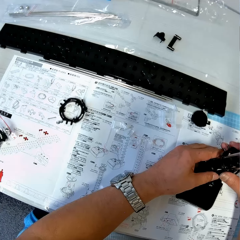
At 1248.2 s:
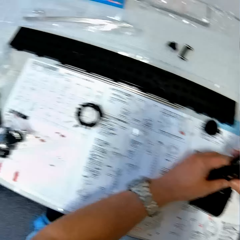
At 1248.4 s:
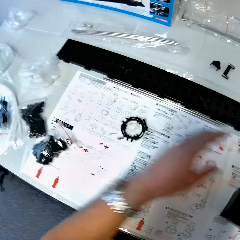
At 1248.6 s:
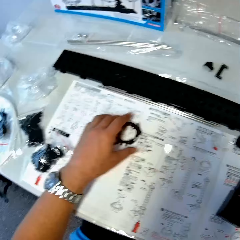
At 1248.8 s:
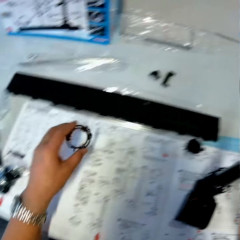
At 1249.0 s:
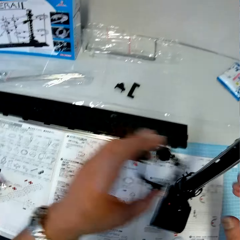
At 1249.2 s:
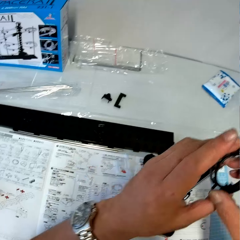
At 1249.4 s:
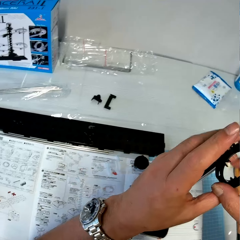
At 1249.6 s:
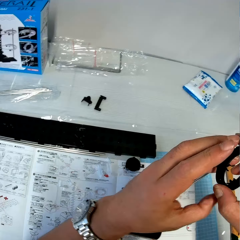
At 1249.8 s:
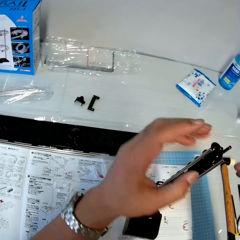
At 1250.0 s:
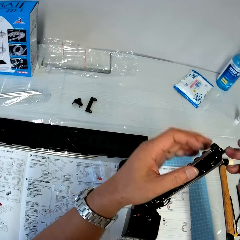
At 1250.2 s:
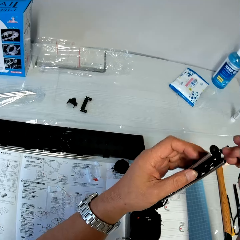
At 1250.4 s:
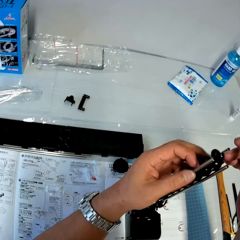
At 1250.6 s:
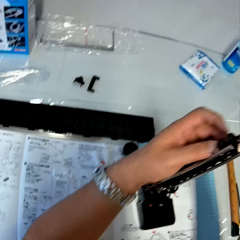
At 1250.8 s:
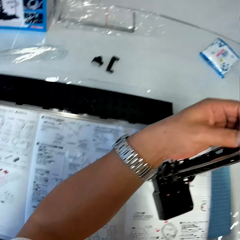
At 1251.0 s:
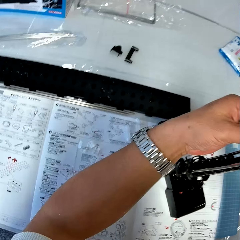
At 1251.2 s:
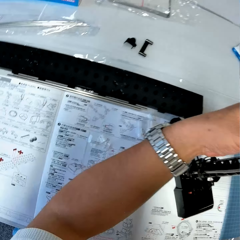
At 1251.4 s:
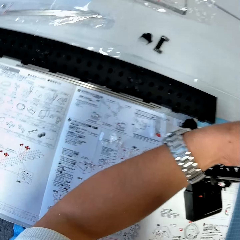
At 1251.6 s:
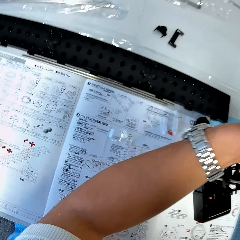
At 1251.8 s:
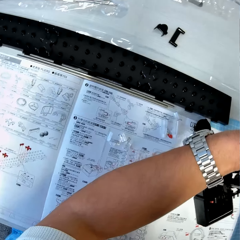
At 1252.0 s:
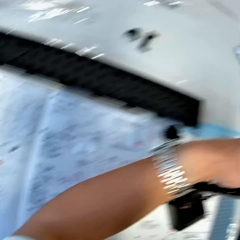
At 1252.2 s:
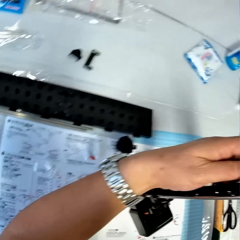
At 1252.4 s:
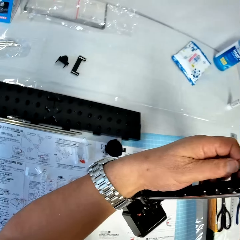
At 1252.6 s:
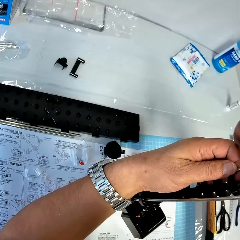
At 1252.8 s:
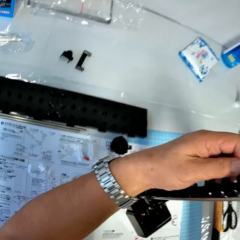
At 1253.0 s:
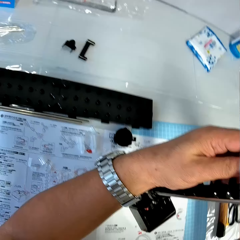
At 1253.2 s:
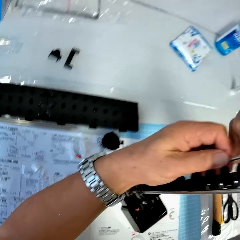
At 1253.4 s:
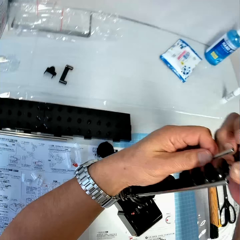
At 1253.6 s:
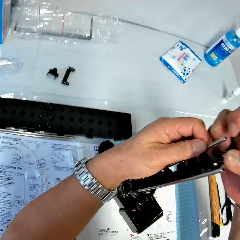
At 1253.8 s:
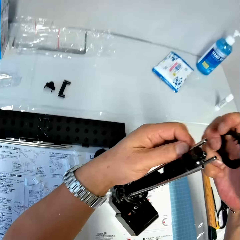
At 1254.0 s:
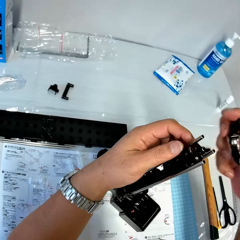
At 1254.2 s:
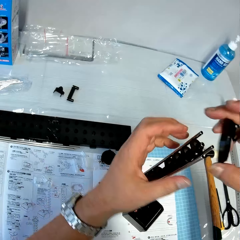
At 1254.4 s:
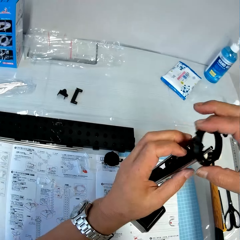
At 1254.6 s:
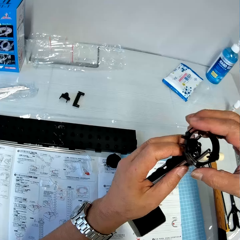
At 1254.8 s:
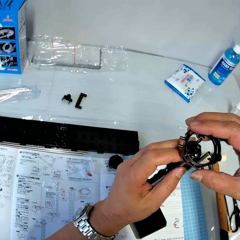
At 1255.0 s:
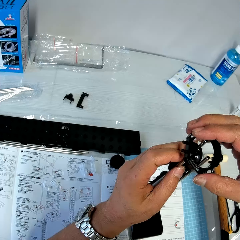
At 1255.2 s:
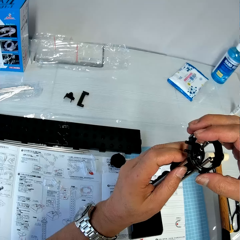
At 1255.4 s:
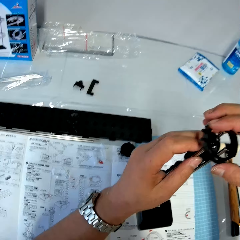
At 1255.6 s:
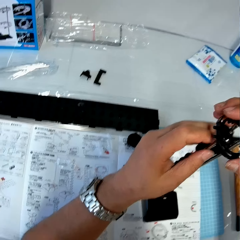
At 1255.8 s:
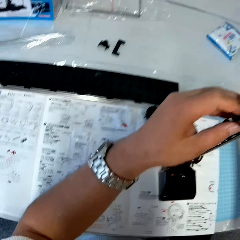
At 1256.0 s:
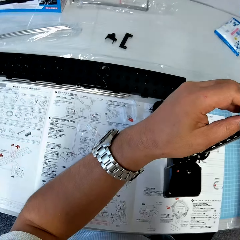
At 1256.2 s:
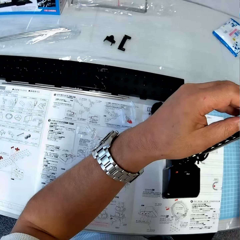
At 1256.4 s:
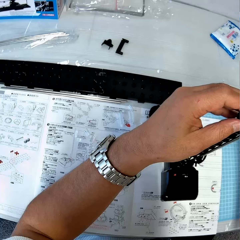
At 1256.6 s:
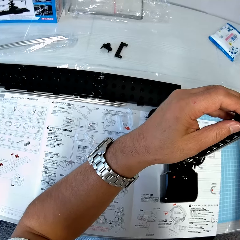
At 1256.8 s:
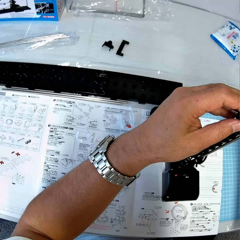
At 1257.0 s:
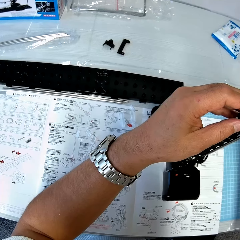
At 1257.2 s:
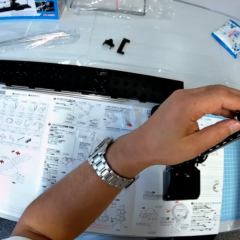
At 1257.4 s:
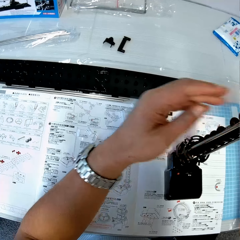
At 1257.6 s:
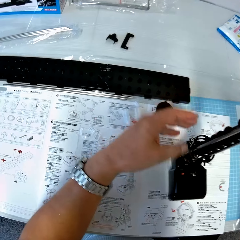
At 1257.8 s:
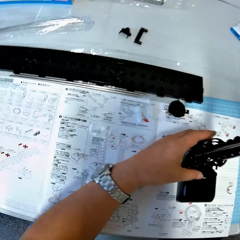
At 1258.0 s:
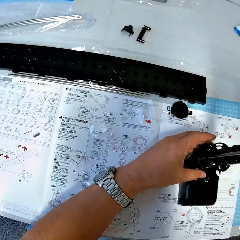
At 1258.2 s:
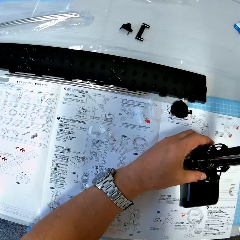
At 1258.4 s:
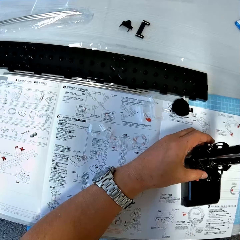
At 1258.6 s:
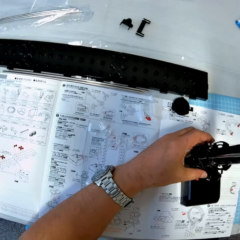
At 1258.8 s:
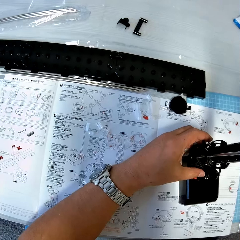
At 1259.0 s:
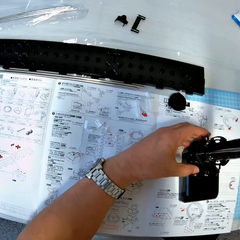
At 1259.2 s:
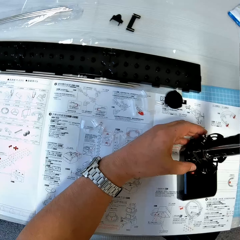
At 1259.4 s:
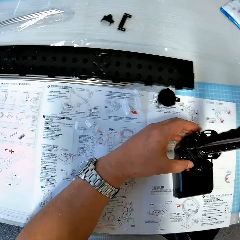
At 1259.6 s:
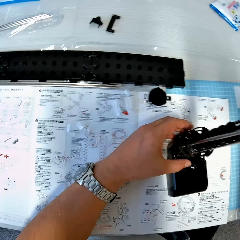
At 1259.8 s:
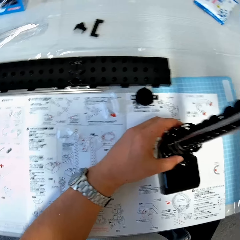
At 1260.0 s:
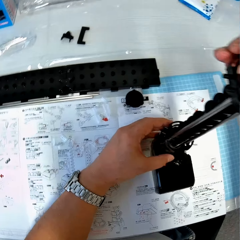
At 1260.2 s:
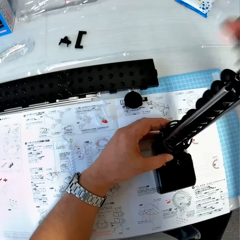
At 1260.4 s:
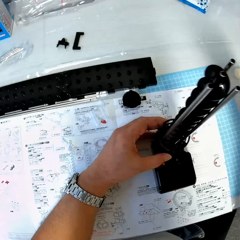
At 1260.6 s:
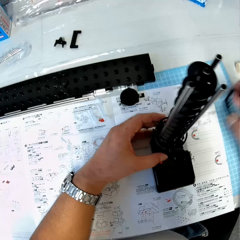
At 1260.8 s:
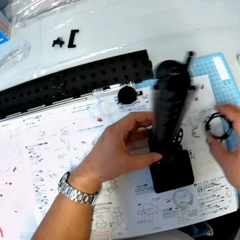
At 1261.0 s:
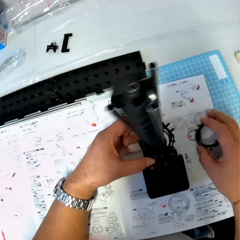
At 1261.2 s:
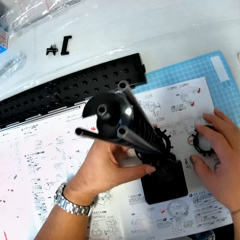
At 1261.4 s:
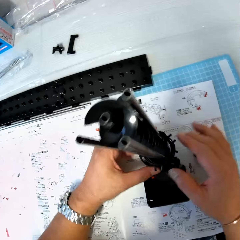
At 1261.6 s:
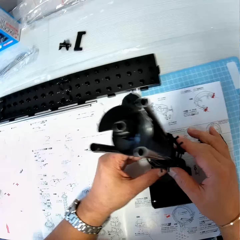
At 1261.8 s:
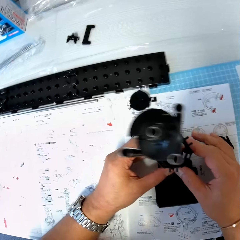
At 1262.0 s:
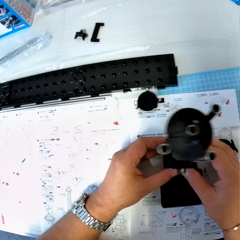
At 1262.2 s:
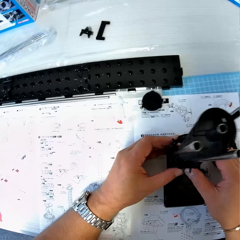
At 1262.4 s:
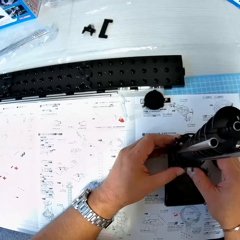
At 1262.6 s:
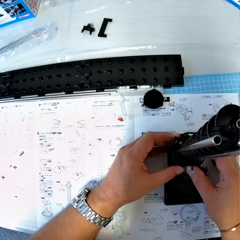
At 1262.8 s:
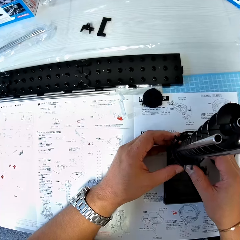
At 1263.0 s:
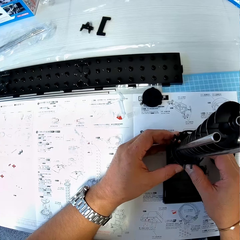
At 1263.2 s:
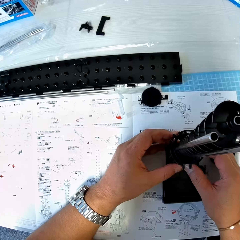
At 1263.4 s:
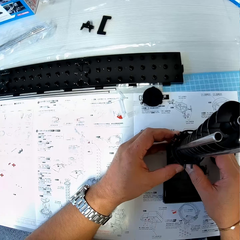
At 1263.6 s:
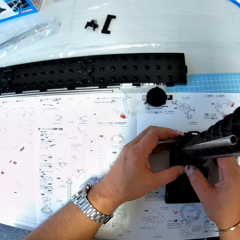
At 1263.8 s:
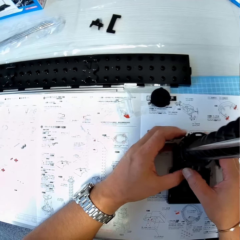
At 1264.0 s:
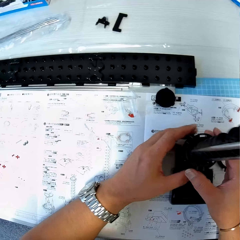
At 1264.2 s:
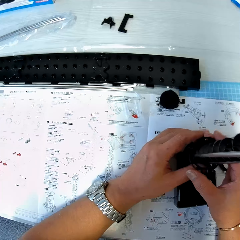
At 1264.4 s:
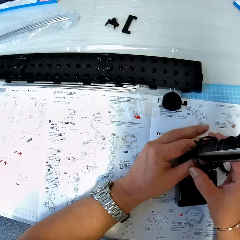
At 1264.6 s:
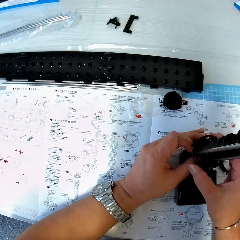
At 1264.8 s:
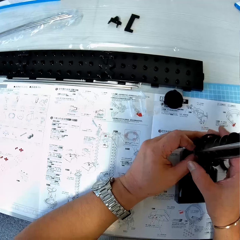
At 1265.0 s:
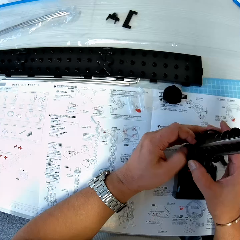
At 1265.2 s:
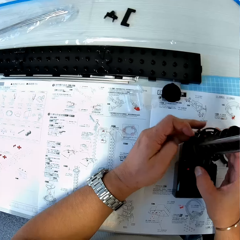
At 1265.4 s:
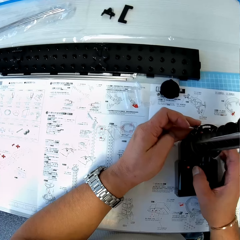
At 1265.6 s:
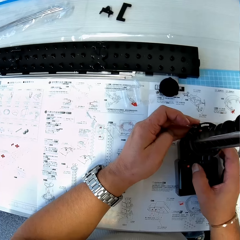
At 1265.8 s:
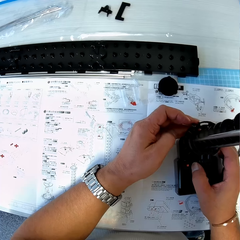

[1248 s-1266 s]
The camera wearer picks up a piece or elevator ring from the table with his left hand. He passes the piece from his left hand to his right hand. He tightens the rods and the piece to the antenna. He adjusts the shaft on the gearbox. He puts the elevator ring on the shaft. He fixes the piece to the antenna on the table. He drops the piece on the table. He holds the antenna on the table with both his hands. He looks at the space rail.

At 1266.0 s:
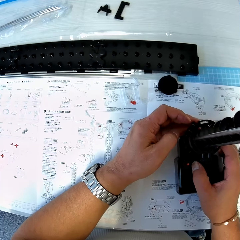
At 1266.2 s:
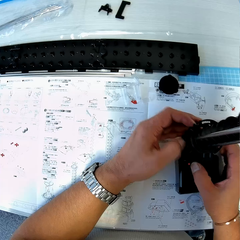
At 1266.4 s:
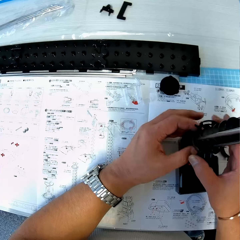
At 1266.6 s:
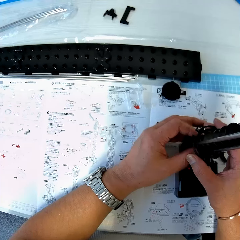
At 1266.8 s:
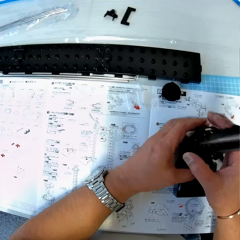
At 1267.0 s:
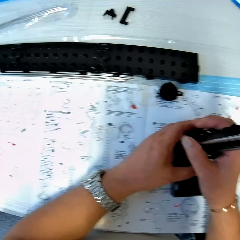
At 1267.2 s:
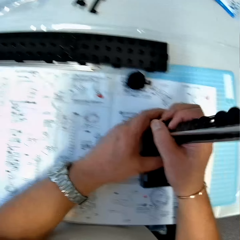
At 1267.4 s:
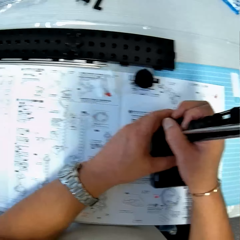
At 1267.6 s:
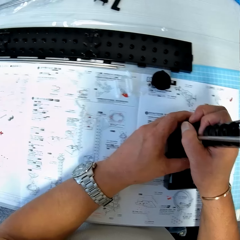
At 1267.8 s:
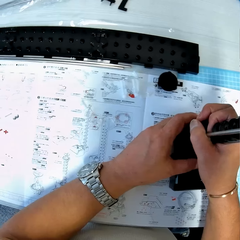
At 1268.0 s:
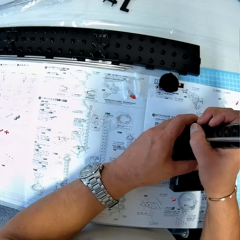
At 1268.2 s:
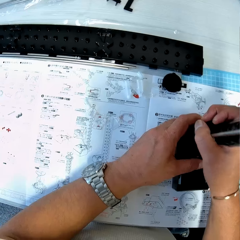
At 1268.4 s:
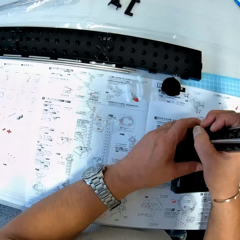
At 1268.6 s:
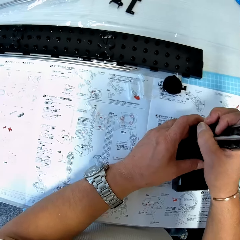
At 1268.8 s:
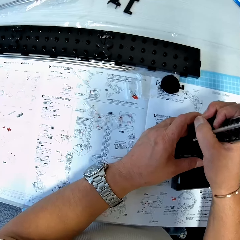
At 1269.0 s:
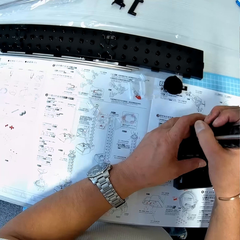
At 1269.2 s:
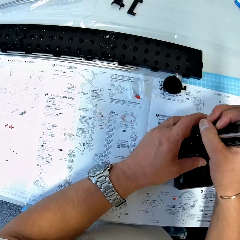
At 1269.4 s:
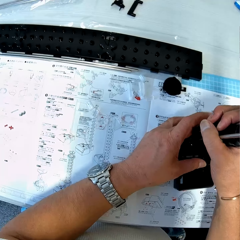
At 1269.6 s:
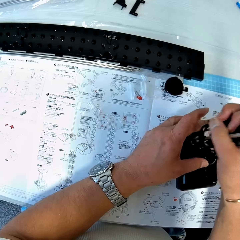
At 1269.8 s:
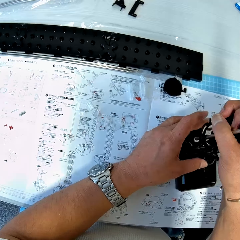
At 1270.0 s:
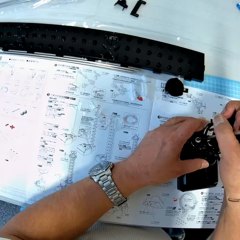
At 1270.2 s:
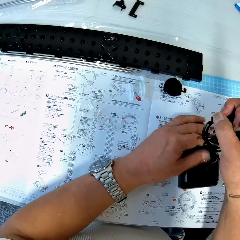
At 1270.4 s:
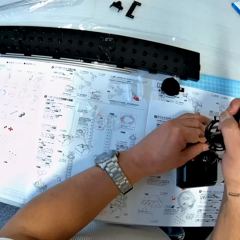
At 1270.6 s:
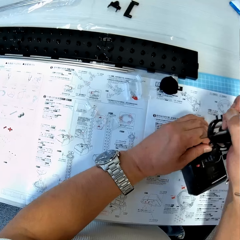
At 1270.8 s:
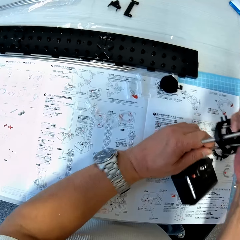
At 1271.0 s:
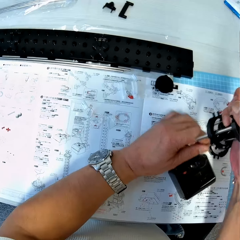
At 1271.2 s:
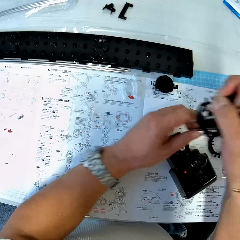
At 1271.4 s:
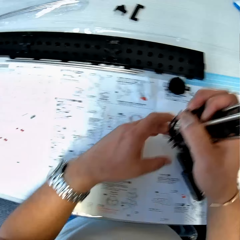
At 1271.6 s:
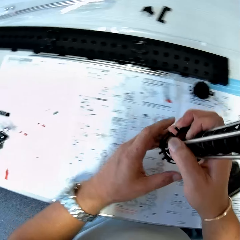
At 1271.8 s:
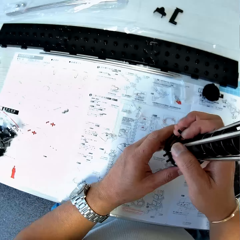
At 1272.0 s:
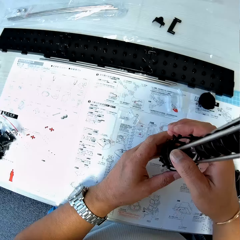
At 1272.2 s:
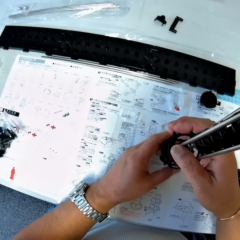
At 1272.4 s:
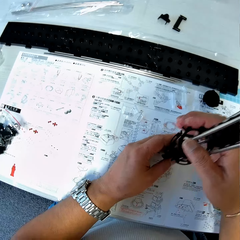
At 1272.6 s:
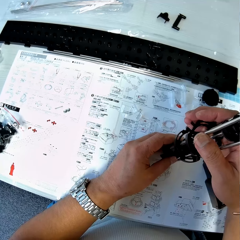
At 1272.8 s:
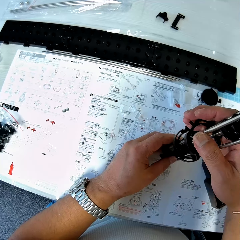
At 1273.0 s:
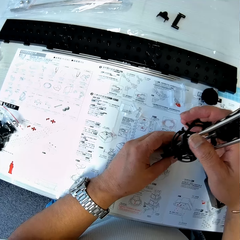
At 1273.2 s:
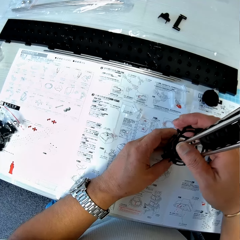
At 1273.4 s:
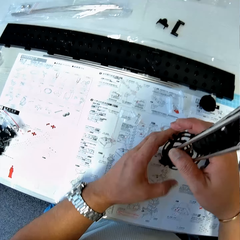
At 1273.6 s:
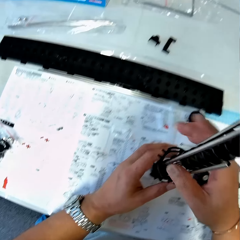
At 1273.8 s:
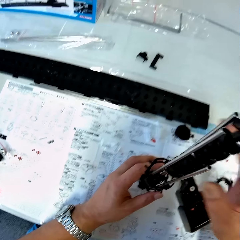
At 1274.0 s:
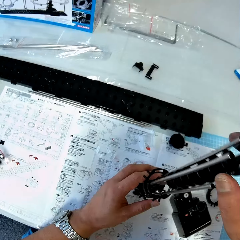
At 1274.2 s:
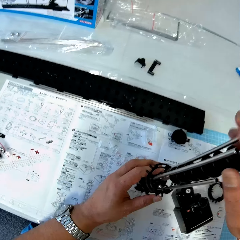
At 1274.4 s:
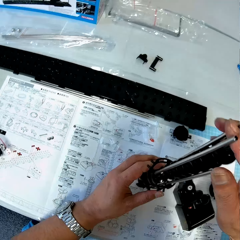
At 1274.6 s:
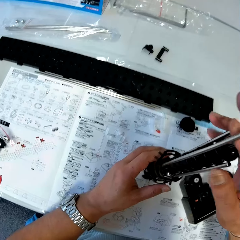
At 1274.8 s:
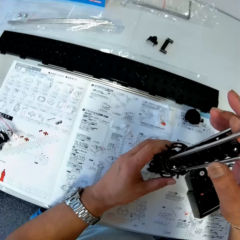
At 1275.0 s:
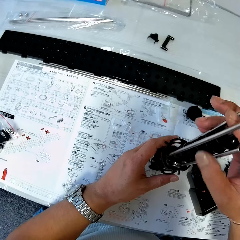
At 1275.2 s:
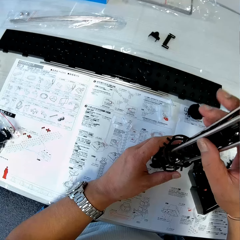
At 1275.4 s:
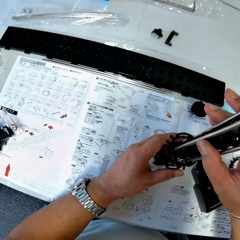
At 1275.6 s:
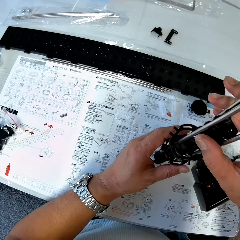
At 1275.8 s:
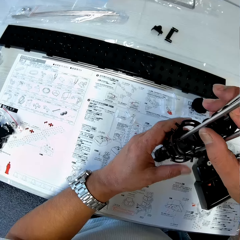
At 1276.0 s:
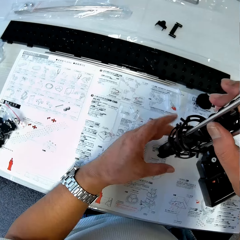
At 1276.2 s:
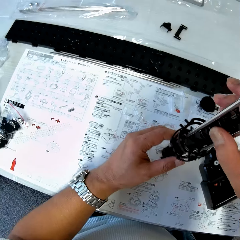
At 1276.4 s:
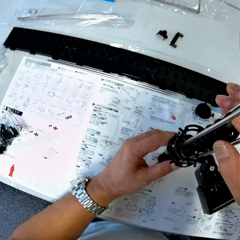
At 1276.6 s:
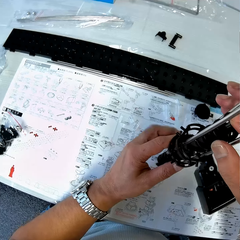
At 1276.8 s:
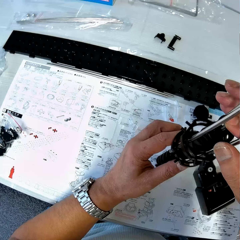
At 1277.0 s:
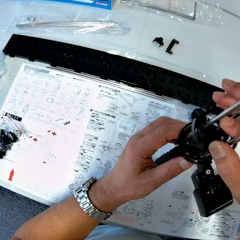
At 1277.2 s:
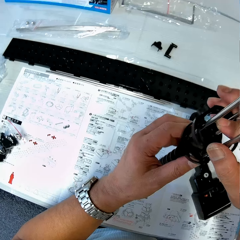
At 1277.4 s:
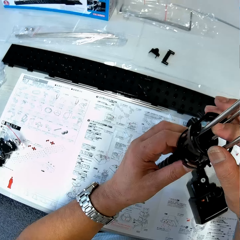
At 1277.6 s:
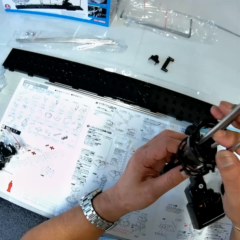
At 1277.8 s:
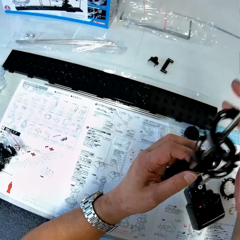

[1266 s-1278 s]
The camera wearer pulls the rods and the piece from the antenna. He removes the shaft from the gearbox. He detaches the rods and the piece from the antenna. He puts the shaft and the elevator helix on the table. He detaches the antenna from the rods and the piece. He removes the shaft from the elevator helix.
